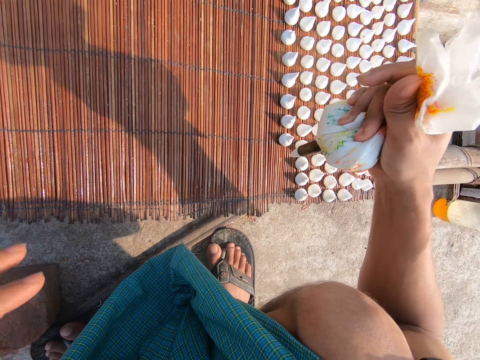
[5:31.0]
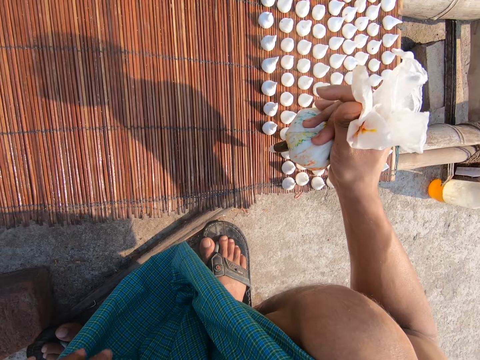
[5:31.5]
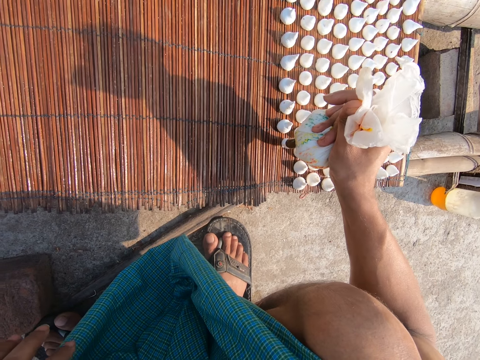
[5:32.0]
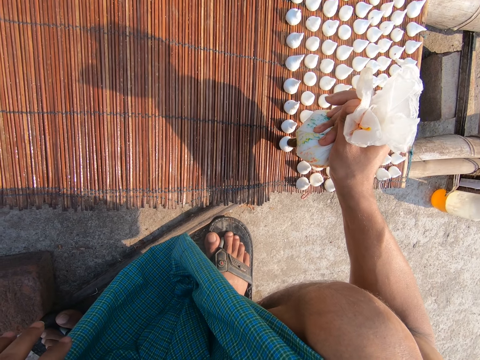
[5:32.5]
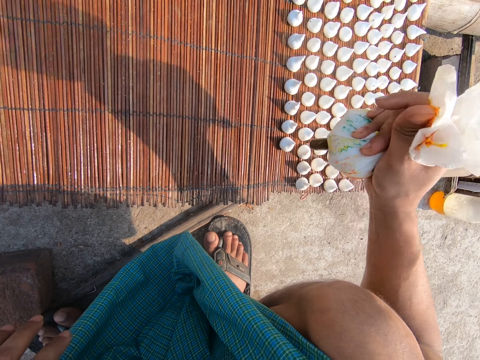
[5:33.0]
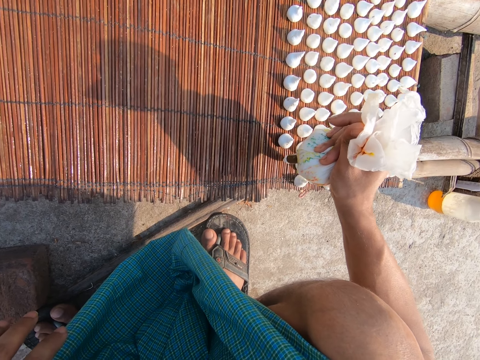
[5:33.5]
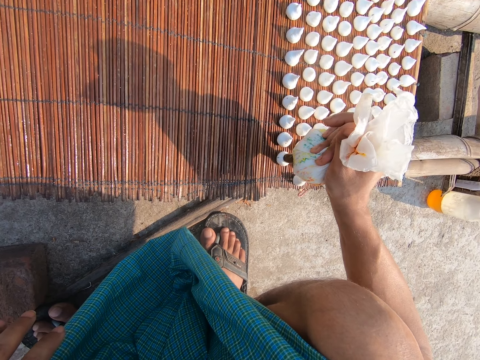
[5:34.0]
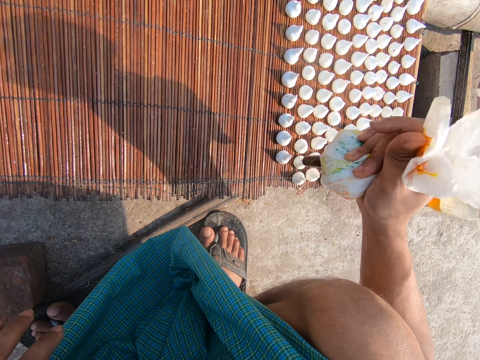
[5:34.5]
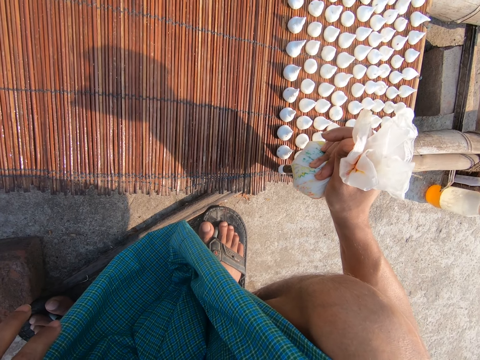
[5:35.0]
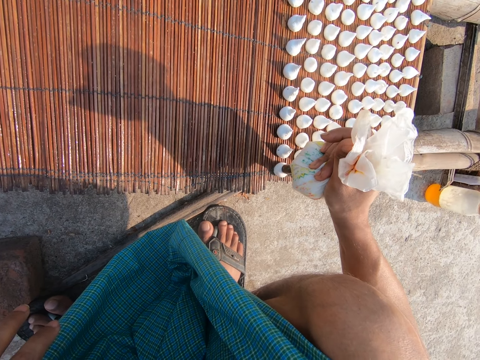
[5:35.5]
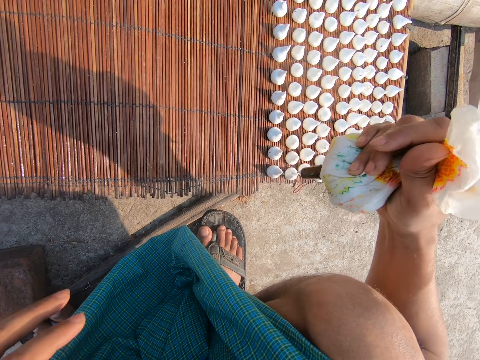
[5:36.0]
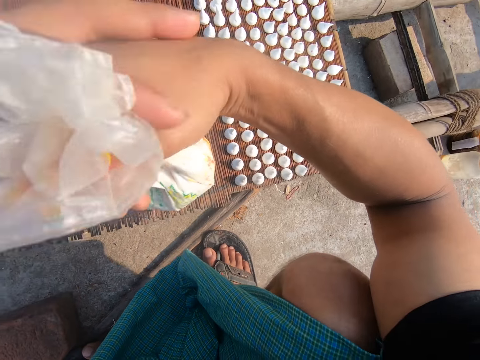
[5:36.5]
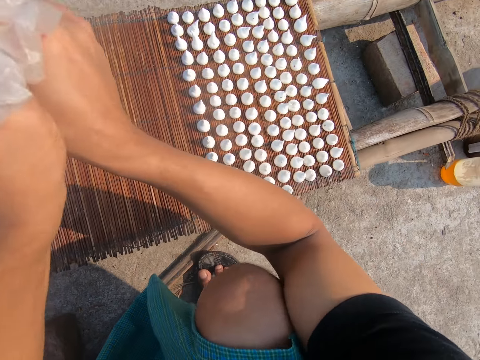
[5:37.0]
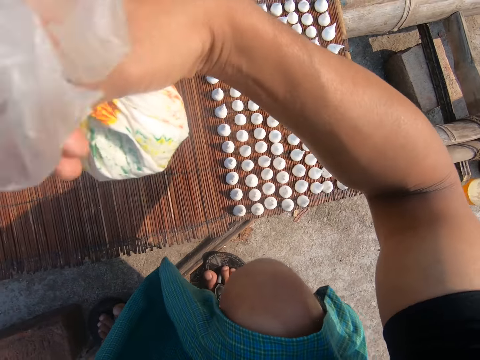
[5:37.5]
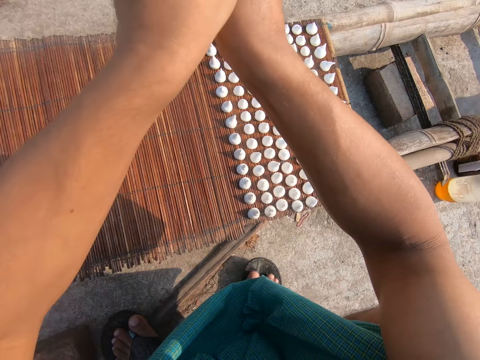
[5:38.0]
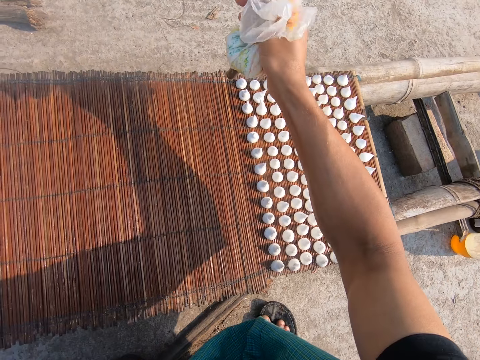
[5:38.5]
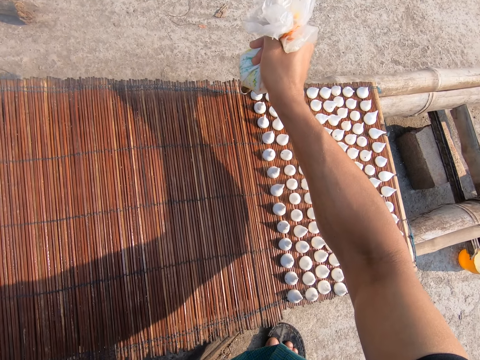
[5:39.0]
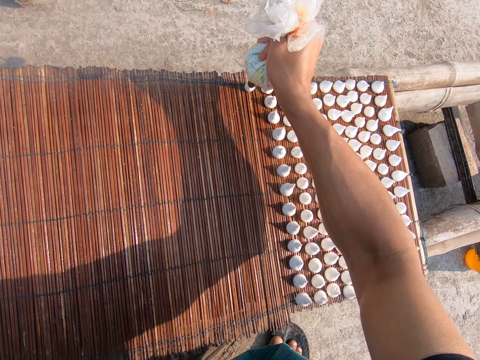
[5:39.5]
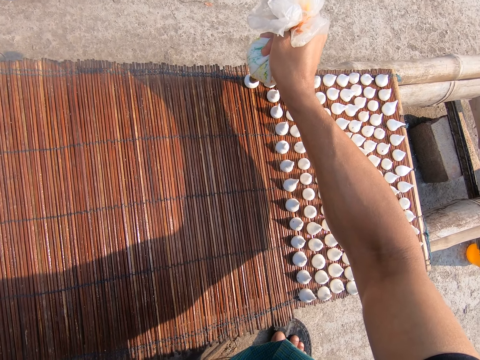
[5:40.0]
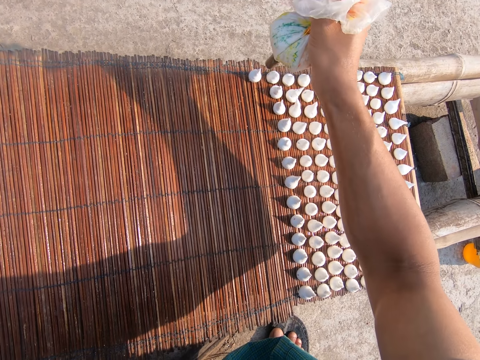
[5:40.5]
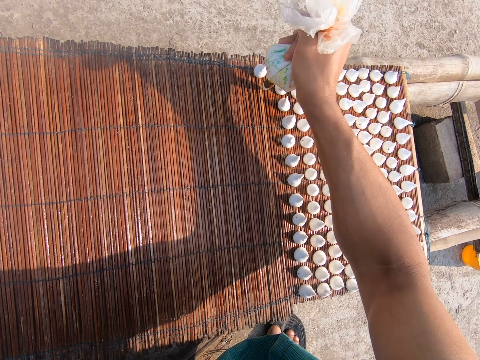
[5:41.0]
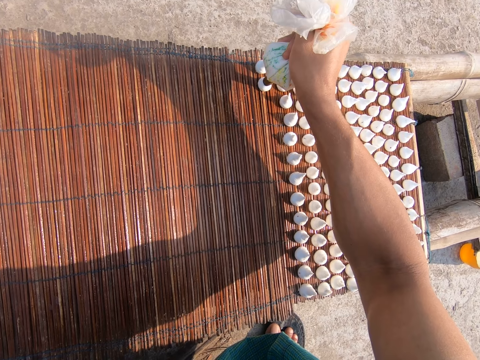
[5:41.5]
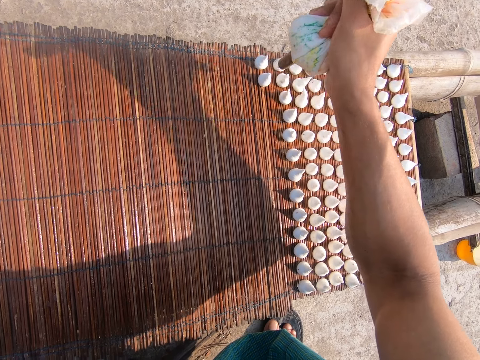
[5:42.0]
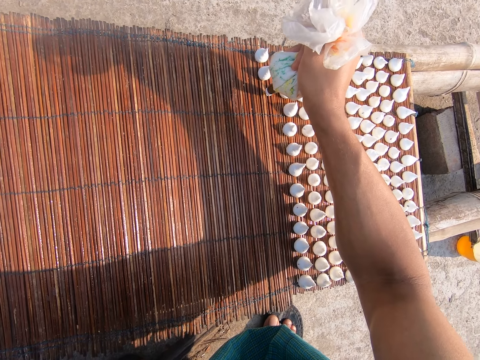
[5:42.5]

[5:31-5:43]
The camera wearer twists the cellophane wrap in his right hand with his left hand. He squeezes lentil paste out of the cellophane wrap on the mat on the wooden platform with his right hand. He puts the dough on the board.

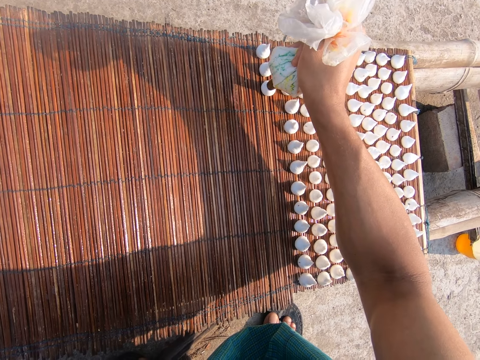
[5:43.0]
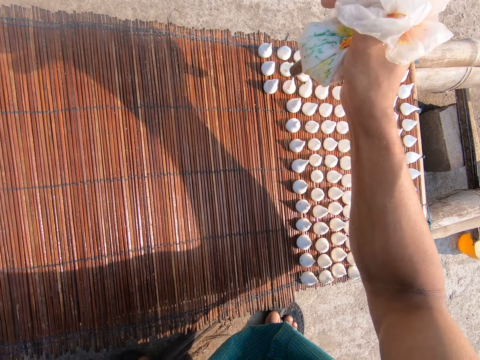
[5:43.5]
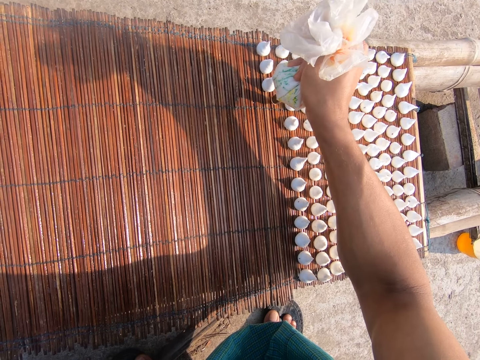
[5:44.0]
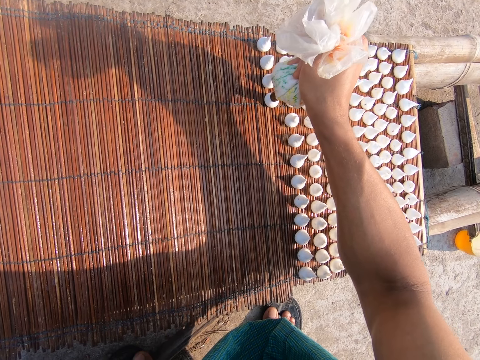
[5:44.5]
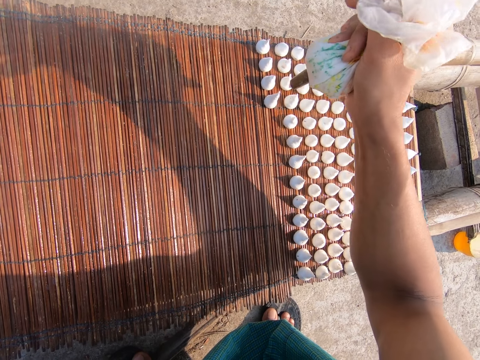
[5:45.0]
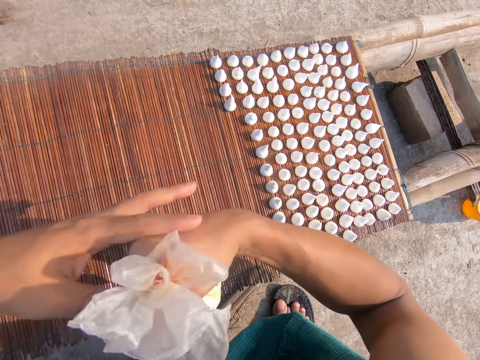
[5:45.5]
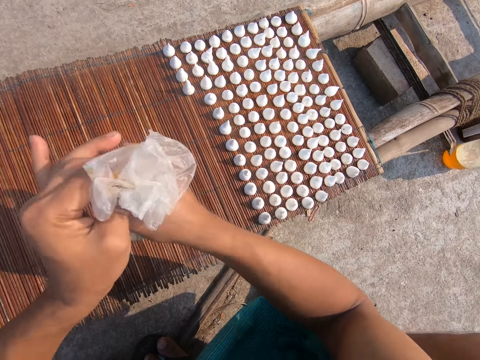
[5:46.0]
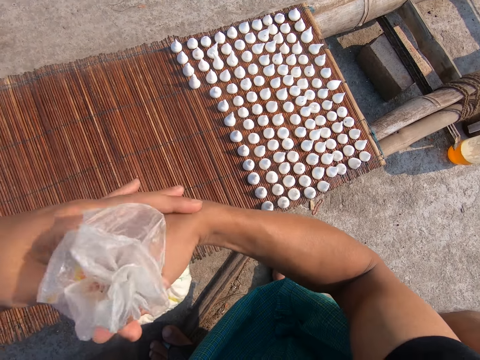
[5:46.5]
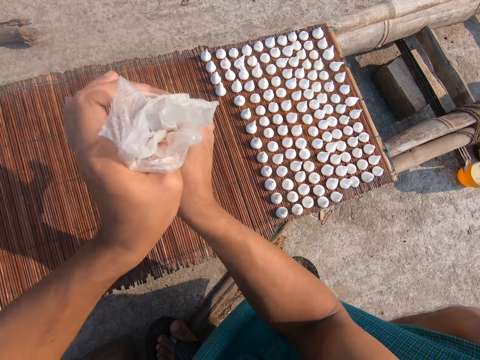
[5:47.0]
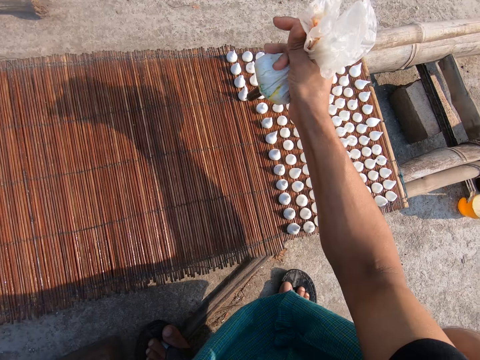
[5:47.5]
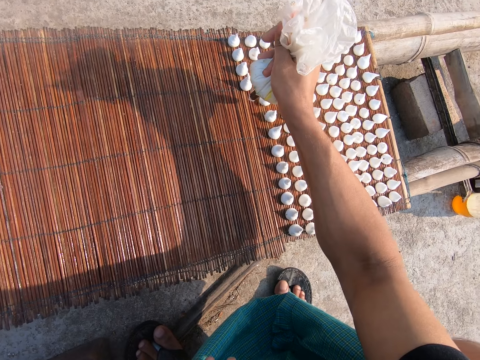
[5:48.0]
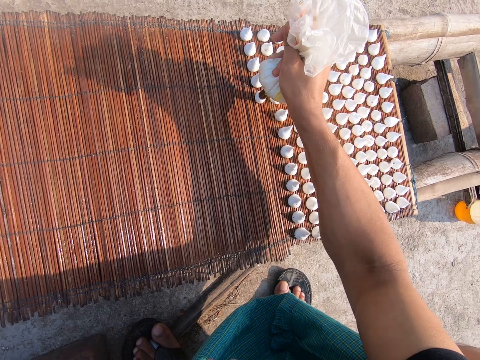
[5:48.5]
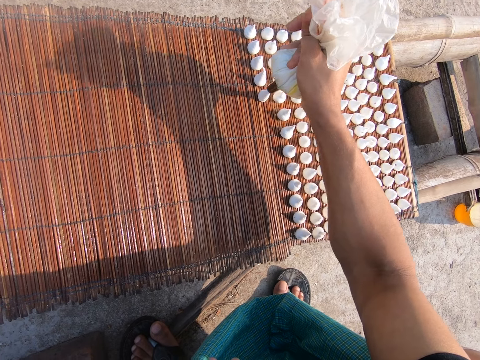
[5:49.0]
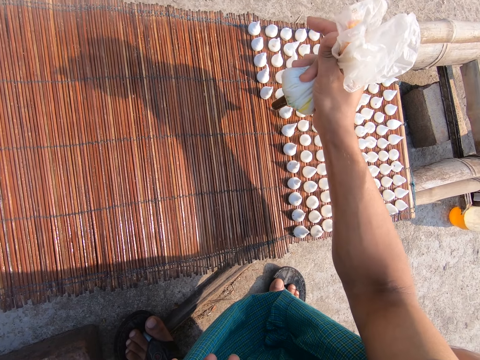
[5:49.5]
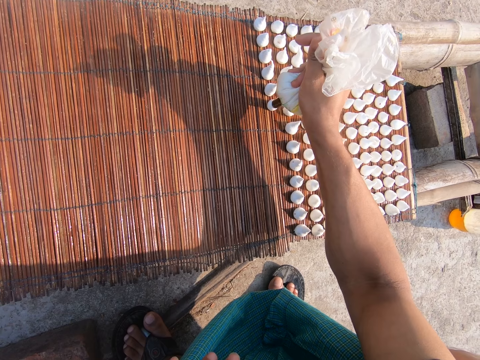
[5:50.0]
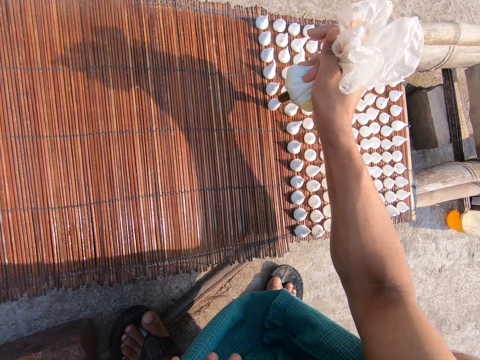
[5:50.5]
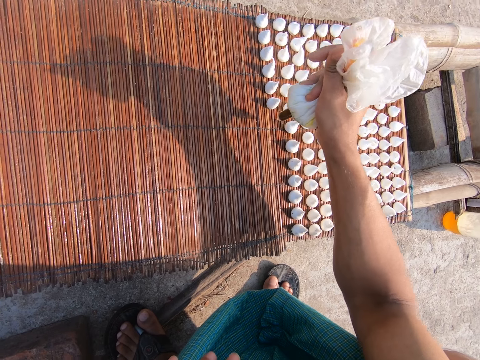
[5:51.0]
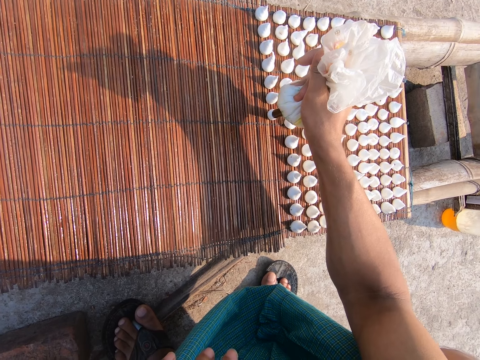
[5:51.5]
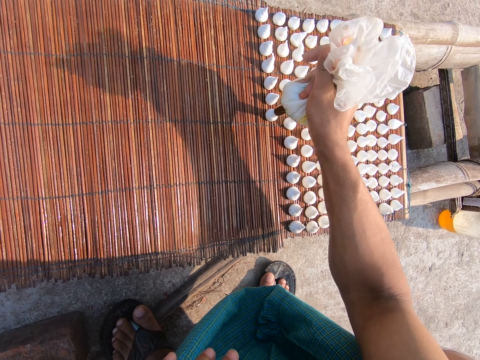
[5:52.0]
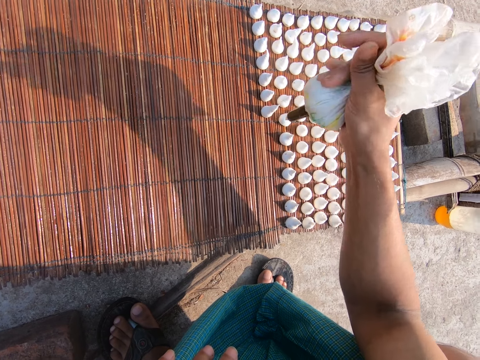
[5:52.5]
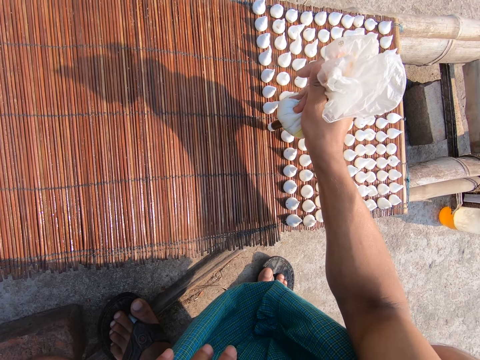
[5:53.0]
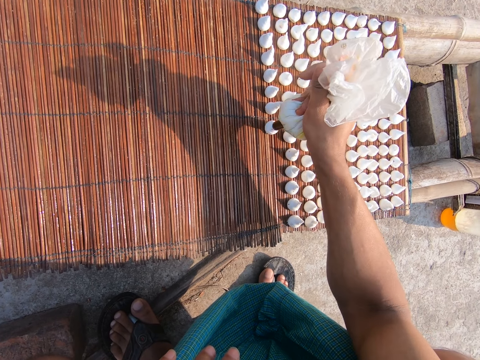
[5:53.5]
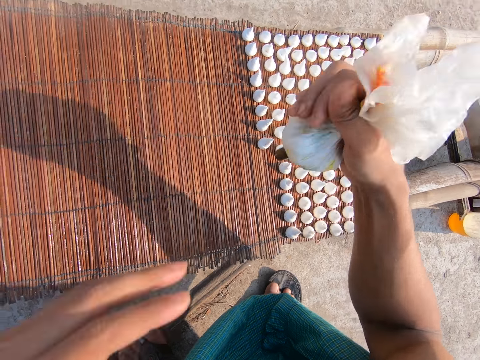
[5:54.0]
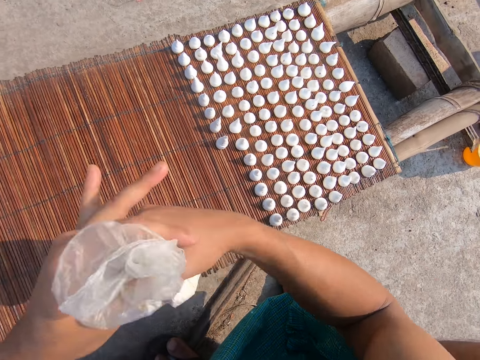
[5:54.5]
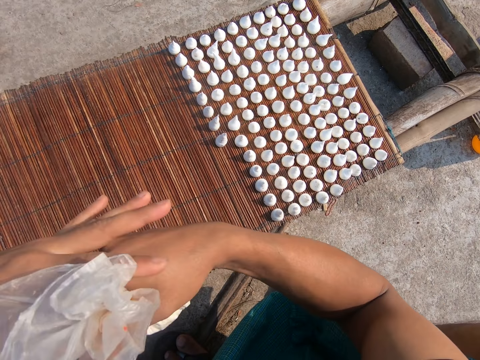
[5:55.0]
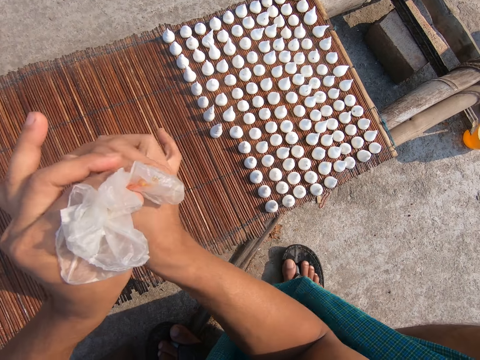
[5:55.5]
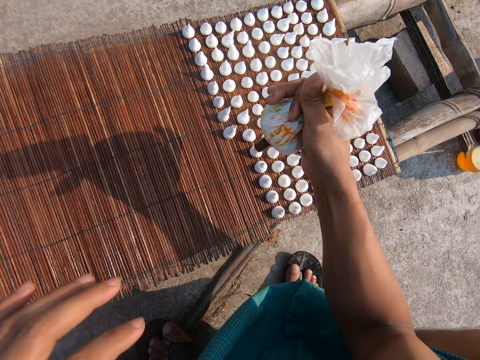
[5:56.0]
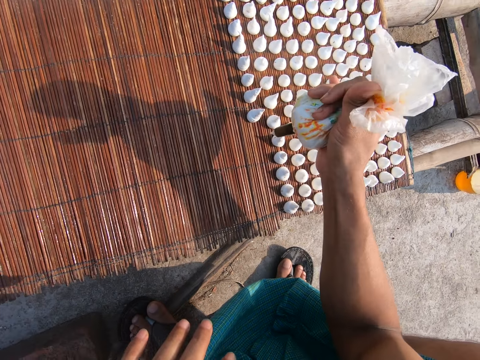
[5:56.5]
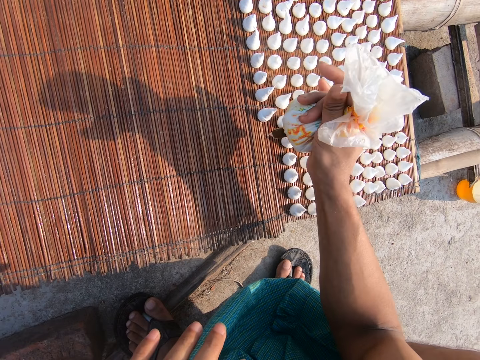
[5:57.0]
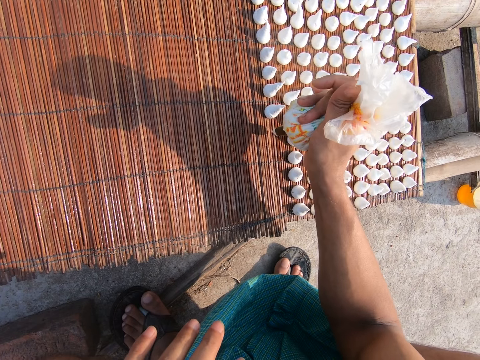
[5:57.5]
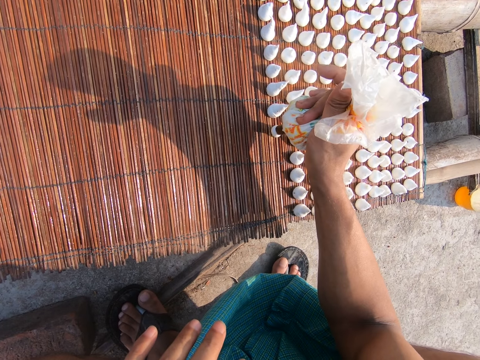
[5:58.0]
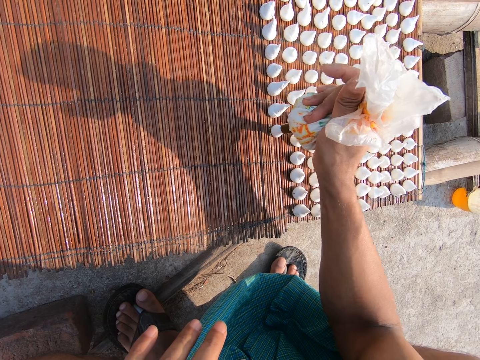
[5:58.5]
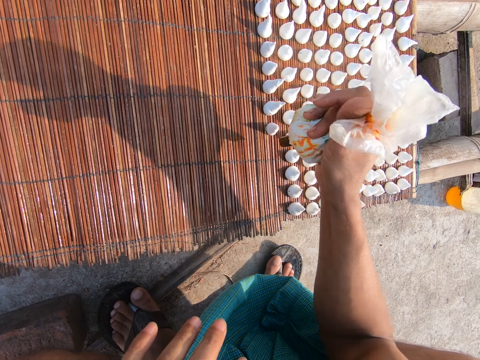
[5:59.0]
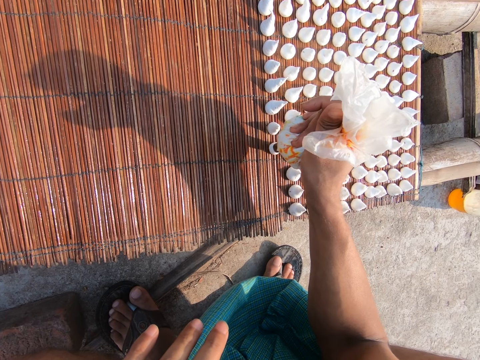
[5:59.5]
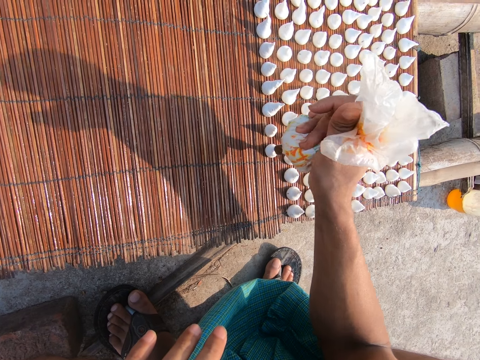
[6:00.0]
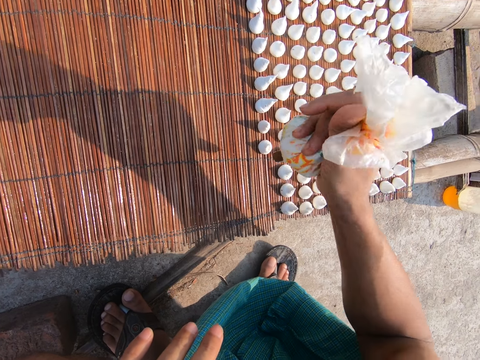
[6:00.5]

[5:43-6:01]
The camera wearer twists the cellophane wrap in his right hand with his left hand. He squeezes lentil paste out of the cellophane wrap on the mat on the wooden platform with his right hand. He puts the dough on the board. He twists the cellophane wrap in his right hand with his left hand. He squeezes lentil paste out of the cellophane wrap on the mat on the wooden platform with his right hand. He puts the dough on the board.
